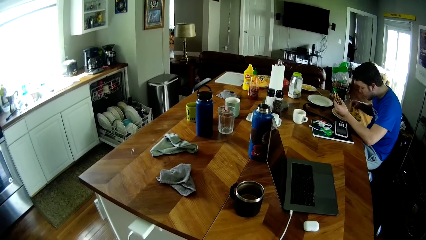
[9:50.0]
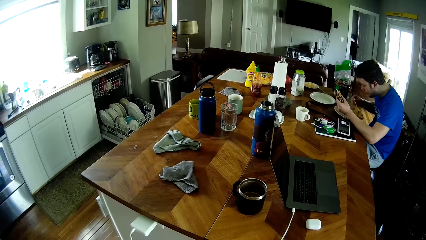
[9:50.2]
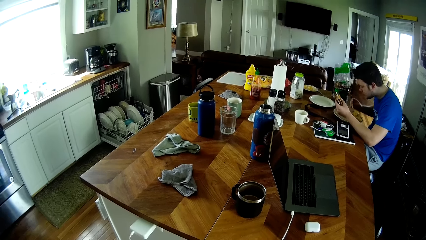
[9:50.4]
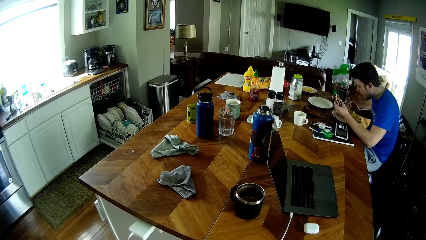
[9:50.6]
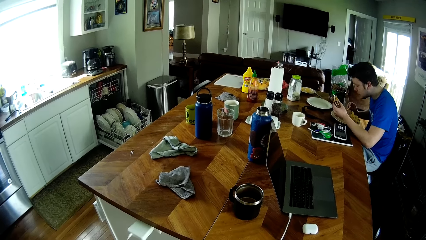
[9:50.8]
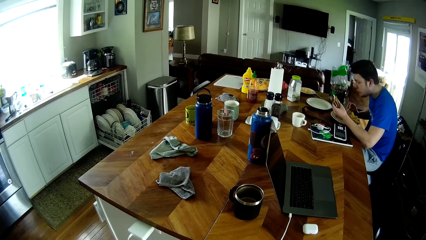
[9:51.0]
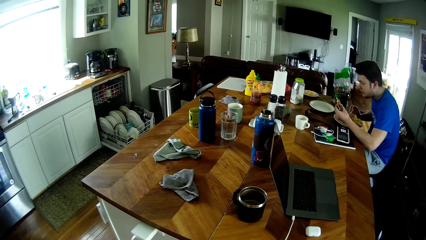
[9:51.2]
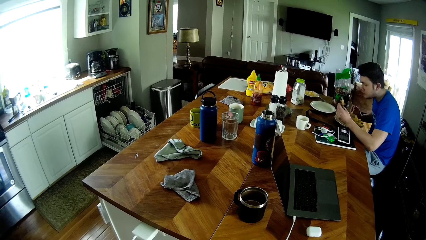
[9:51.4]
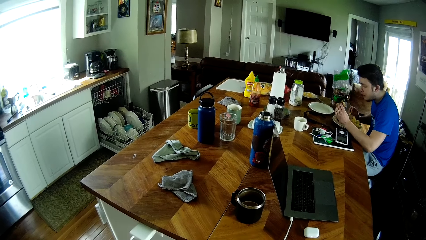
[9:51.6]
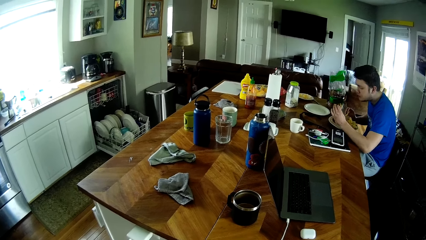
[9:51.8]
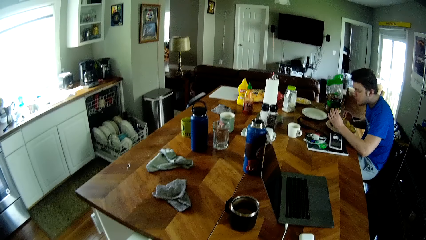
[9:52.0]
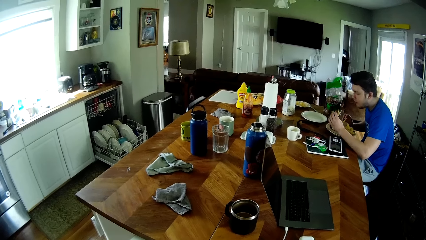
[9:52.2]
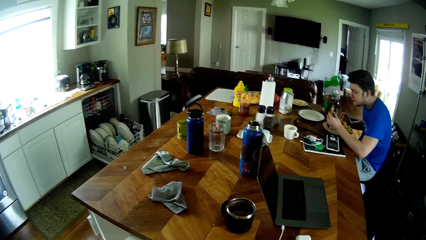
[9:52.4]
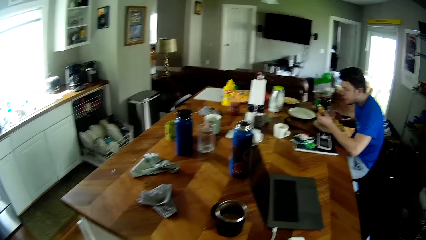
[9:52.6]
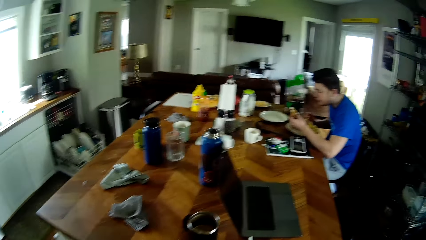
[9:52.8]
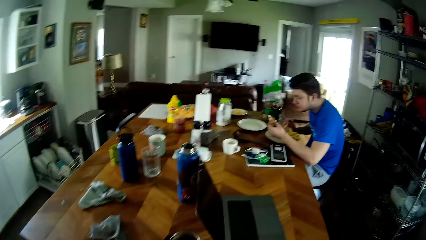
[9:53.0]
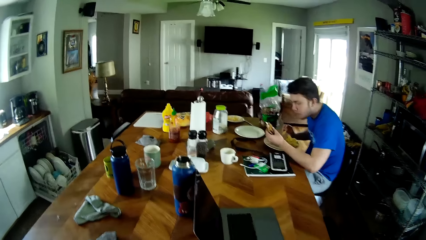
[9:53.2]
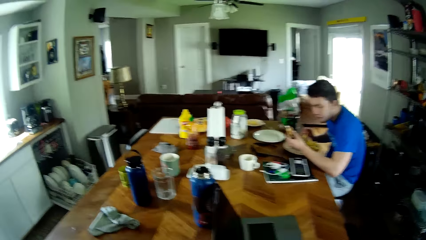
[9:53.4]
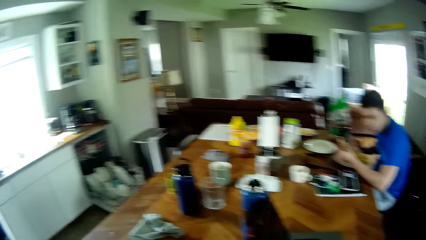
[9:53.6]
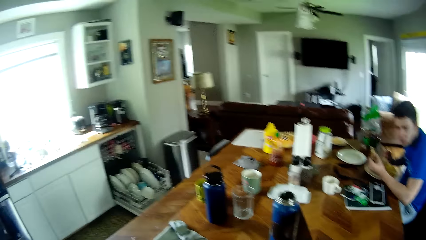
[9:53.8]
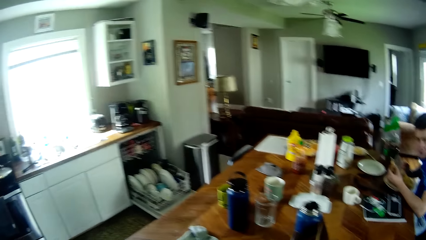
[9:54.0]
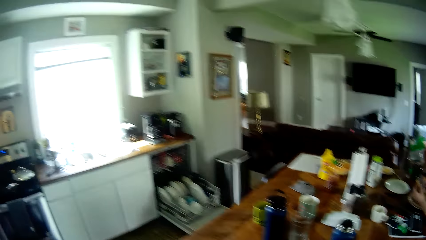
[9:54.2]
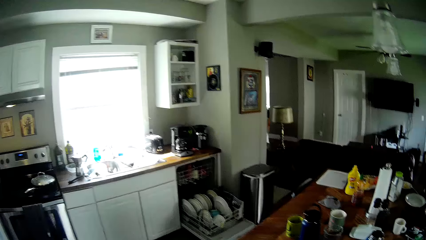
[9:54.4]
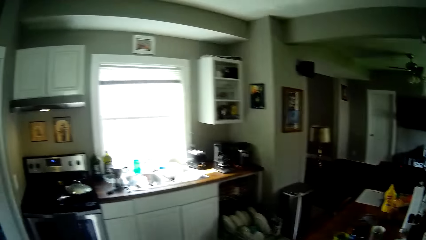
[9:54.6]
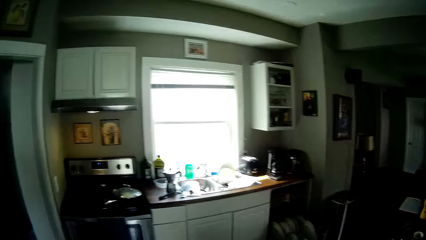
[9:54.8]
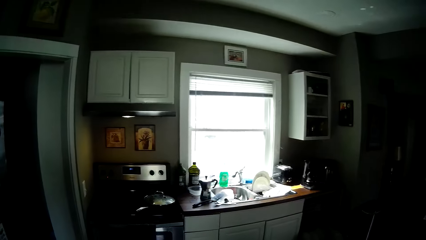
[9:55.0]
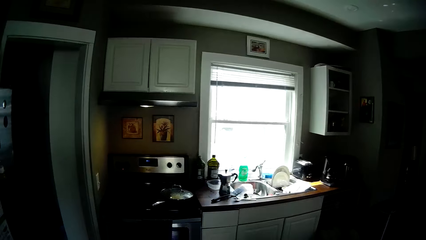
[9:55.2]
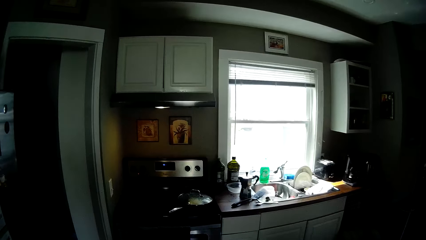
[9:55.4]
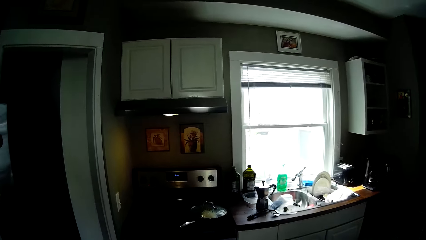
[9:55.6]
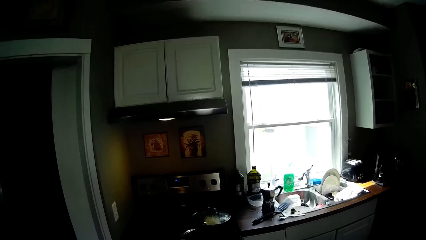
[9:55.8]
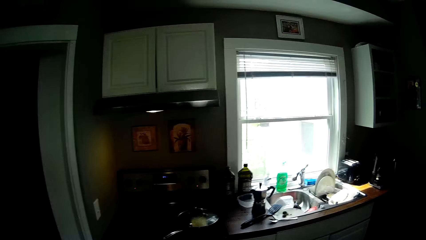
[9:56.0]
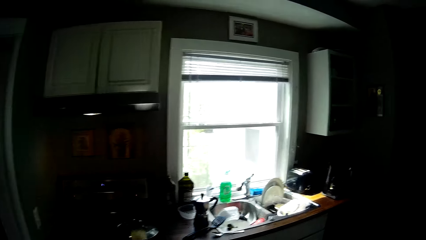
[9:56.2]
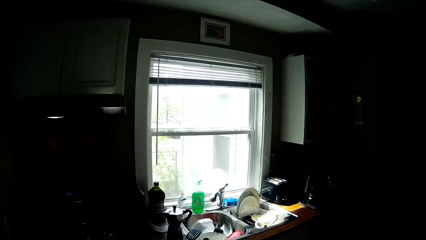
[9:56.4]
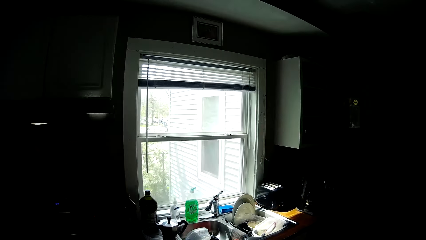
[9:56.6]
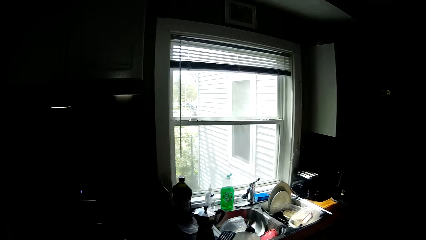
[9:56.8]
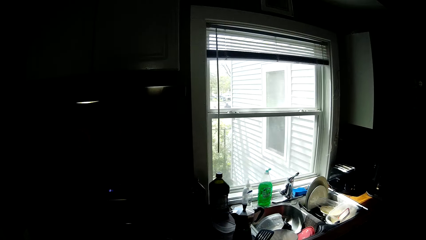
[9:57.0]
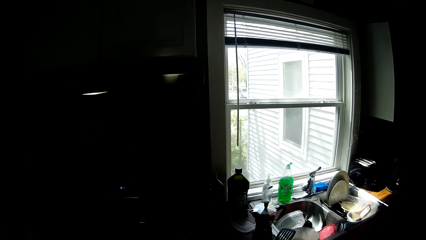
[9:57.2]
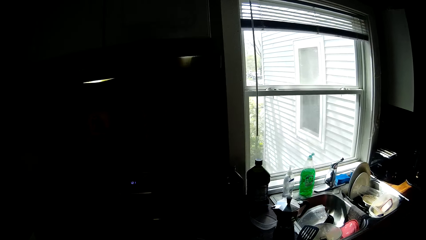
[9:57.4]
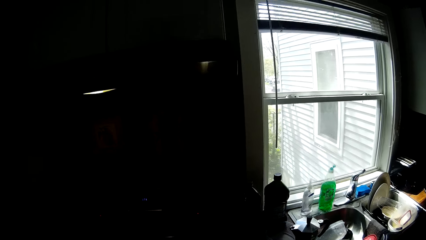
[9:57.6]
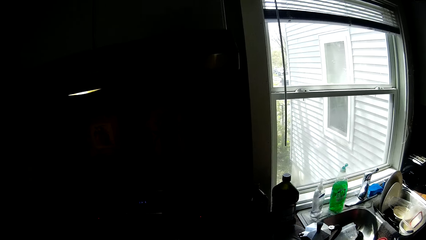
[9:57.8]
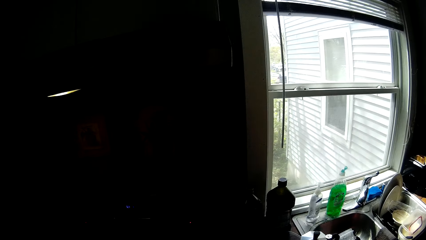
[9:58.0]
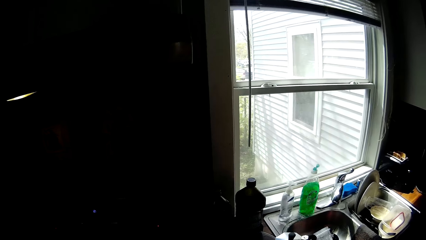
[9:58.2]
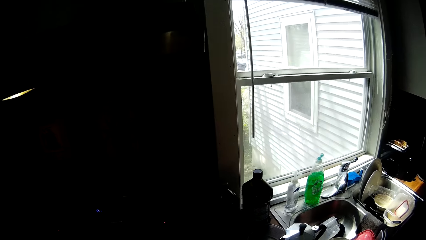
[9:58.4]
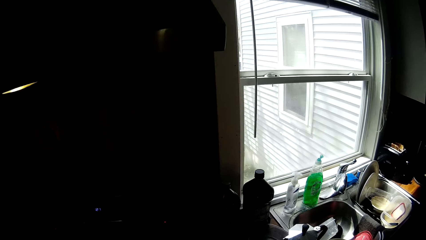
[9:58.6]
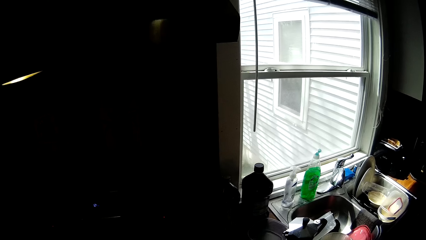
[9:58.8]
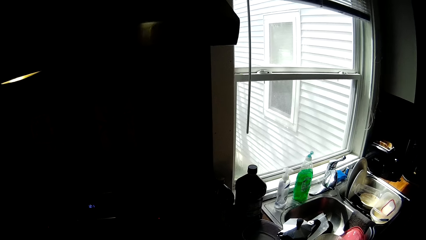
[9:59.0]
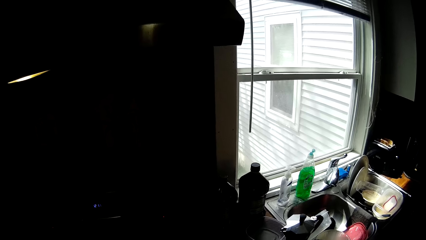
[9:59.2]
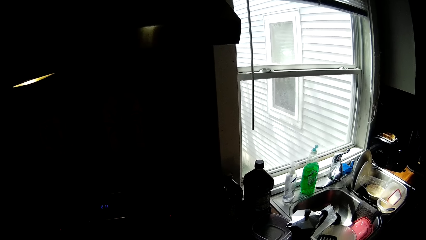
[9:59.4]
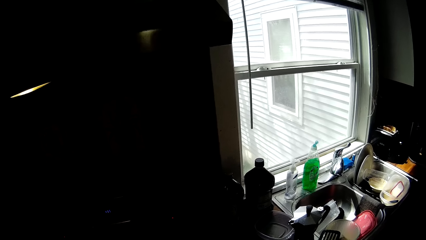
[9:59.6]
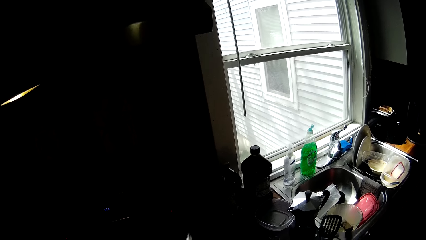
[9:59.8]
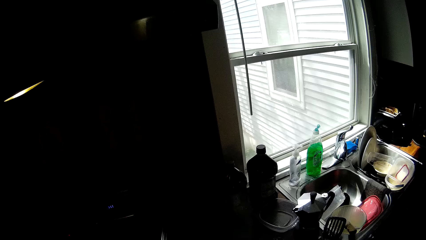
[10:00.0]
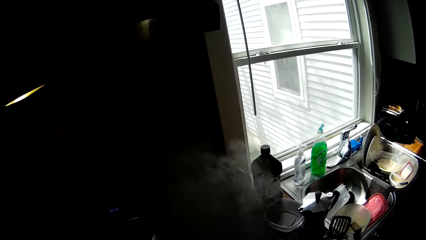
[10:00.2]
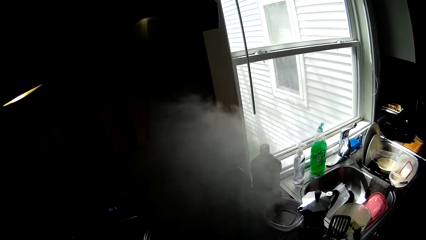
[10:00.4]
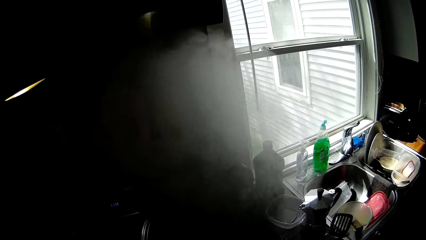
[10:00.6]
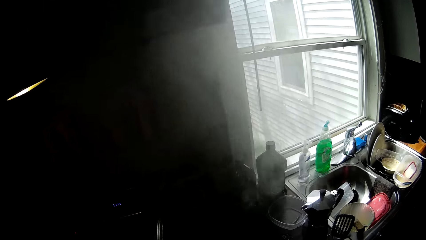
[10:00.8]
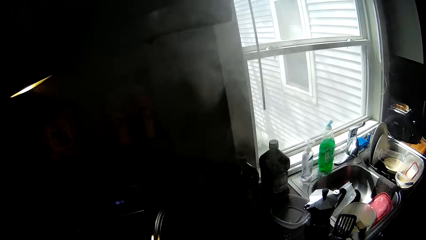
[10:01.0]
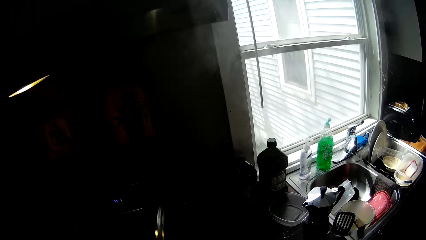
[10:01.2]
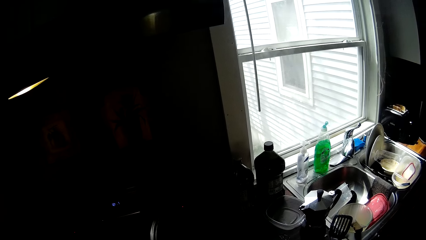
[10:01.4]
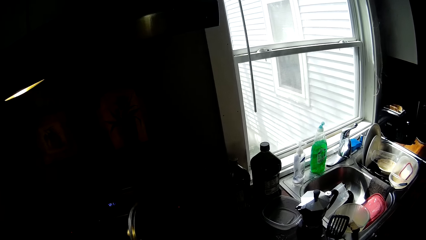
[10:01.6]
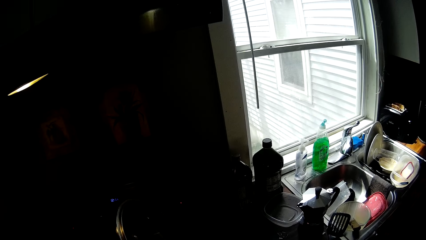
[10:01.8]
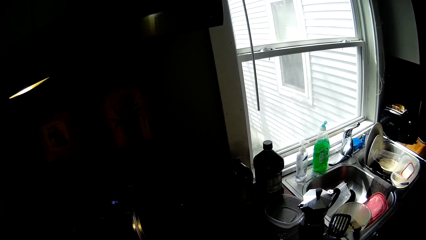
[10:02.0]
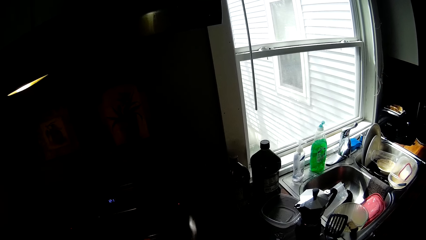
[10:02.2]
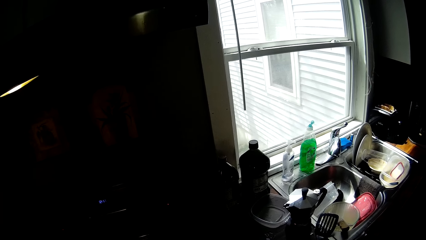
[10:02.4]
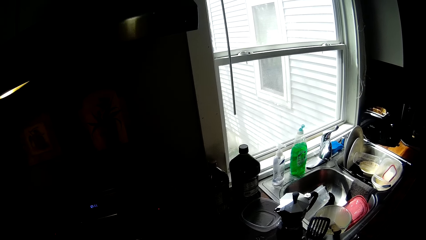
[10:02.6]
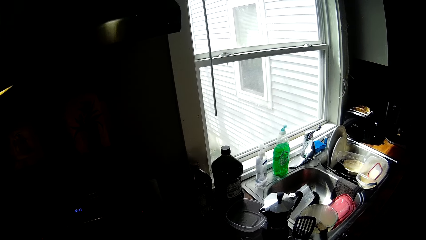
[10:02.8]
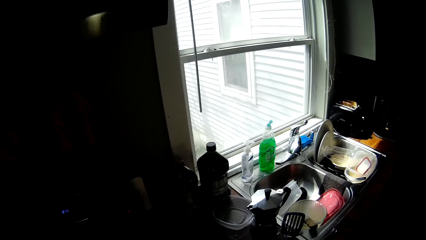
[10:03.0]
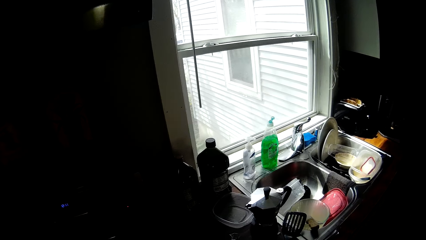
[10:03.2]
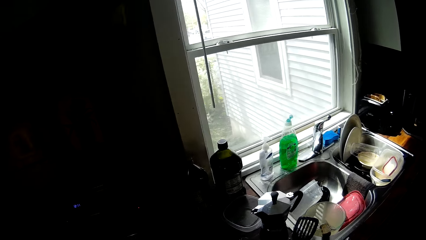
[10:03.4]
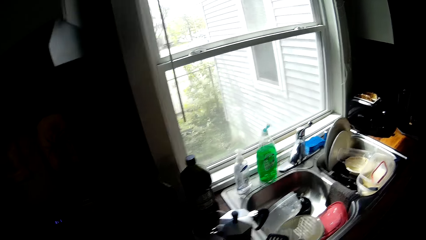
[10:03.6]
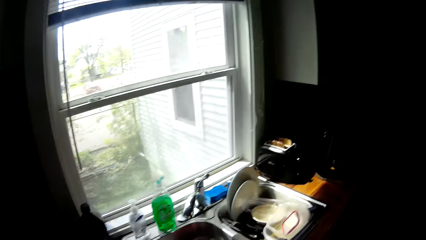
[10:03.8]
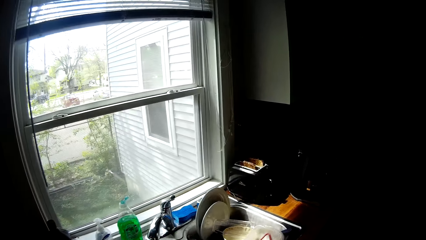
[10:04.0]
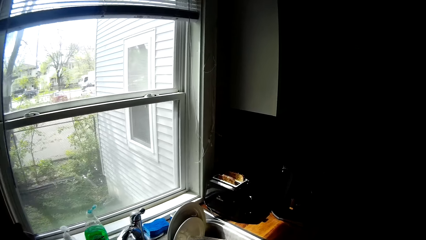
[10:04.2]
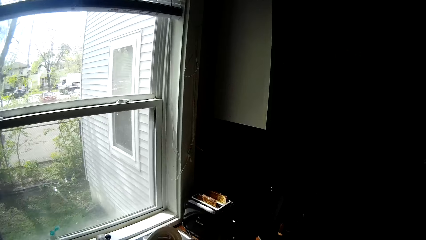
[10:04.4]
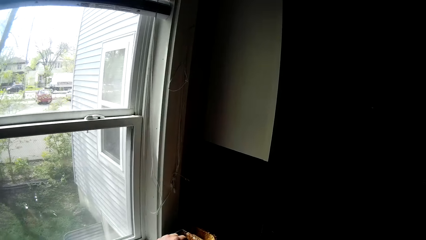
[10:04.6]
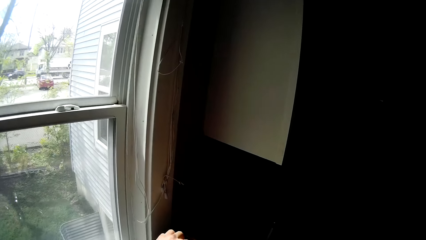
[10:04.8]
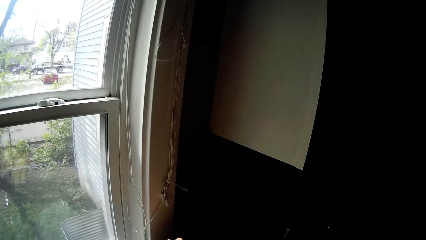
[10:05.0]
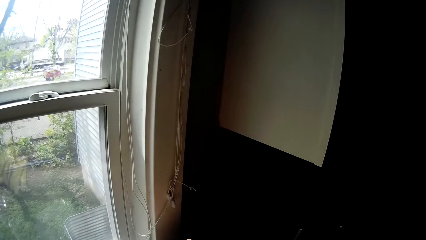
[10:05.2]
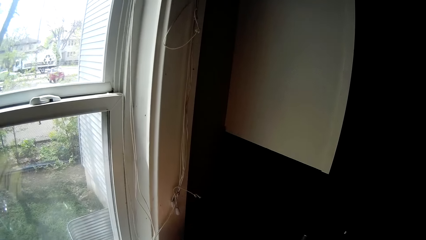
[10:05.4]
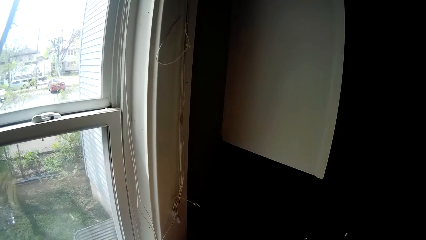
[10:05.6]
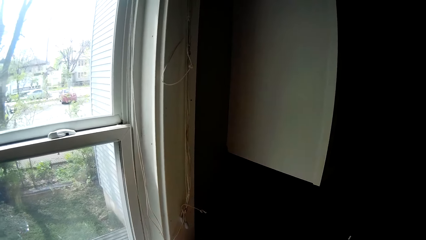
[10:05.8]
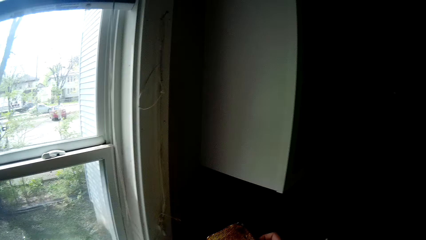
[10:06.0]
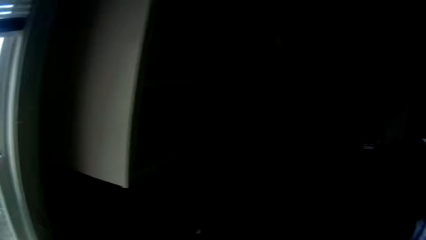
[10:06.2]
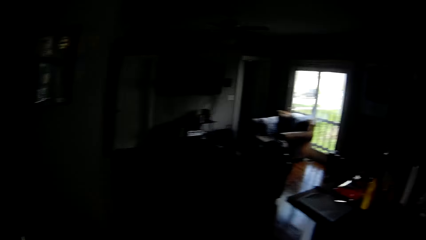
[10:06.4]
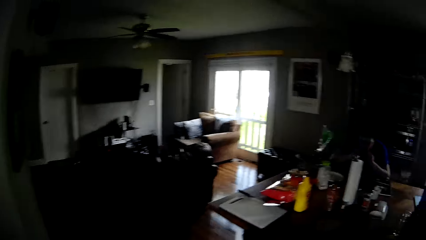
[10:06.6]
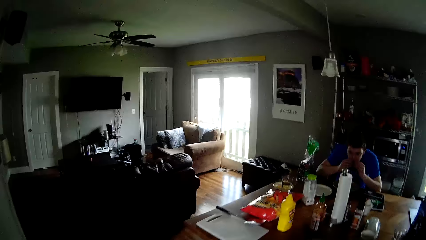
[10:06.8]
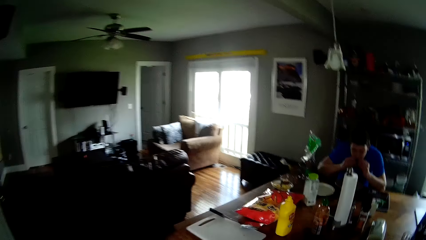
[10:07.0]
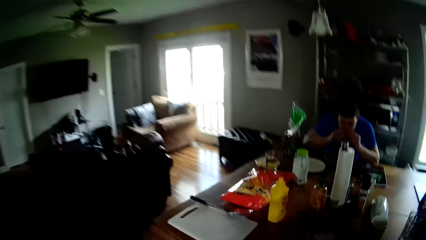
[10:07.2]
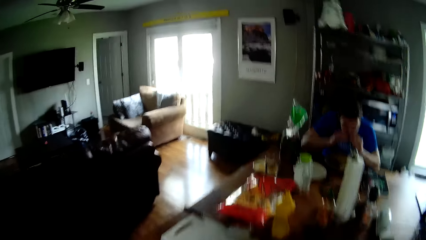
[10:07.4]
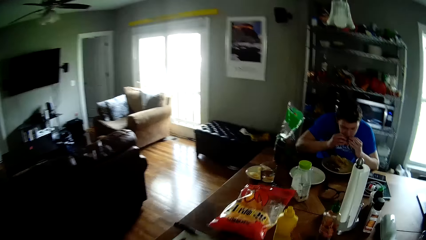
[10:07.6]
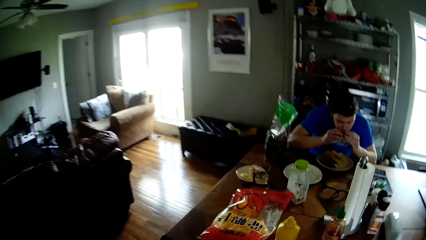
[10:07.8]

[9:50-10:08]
The man moves his right hand. The man converses with the camera wearer. The camera wearer opens a pot with his right hand. He holds a fork. He moves. He picks bread from a toaster with his left hand. He moves.
